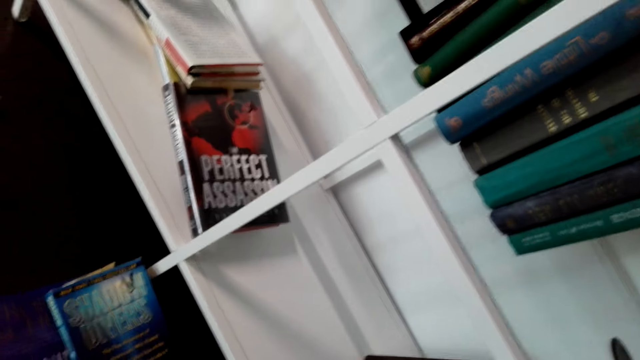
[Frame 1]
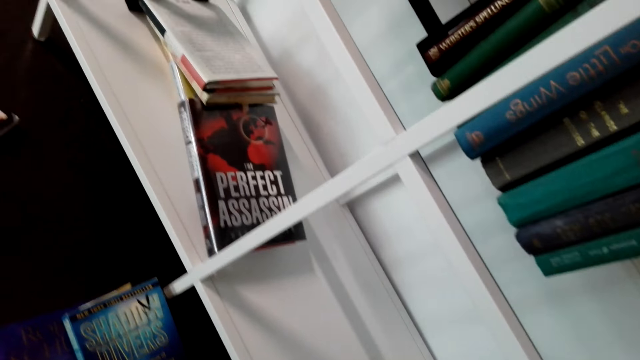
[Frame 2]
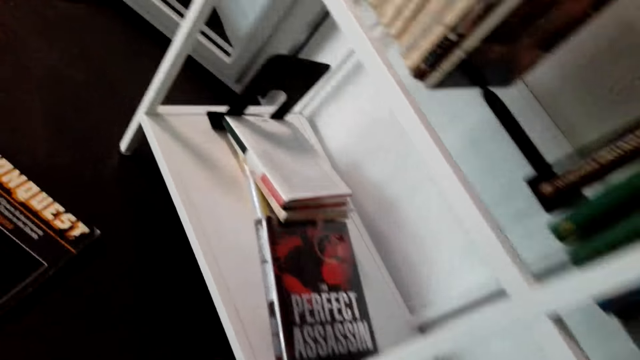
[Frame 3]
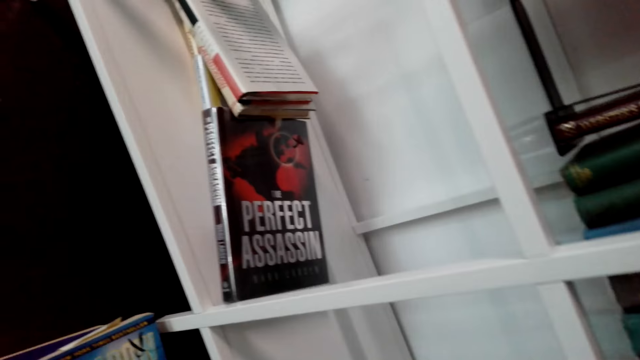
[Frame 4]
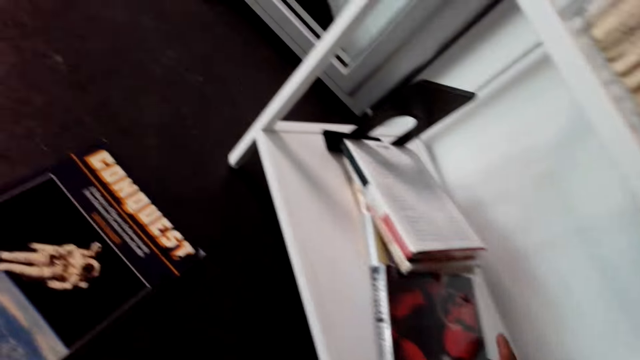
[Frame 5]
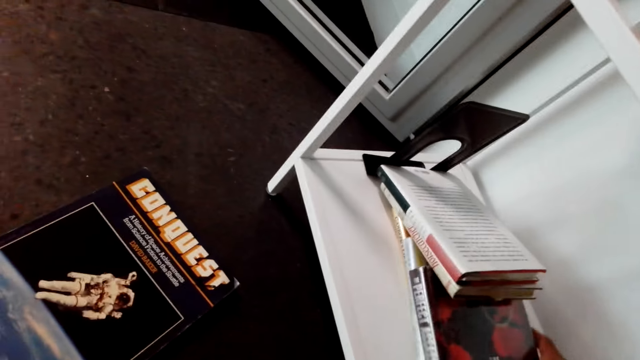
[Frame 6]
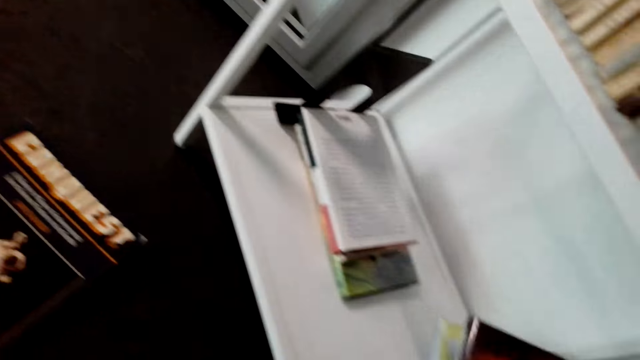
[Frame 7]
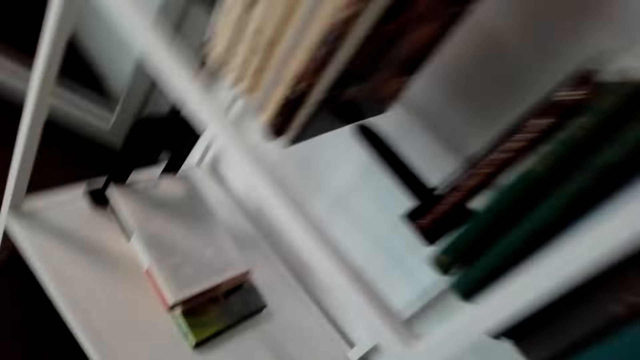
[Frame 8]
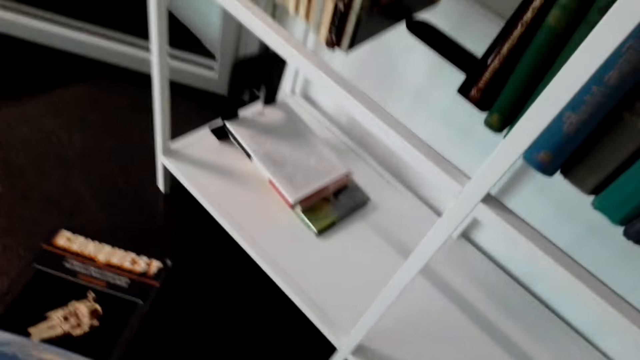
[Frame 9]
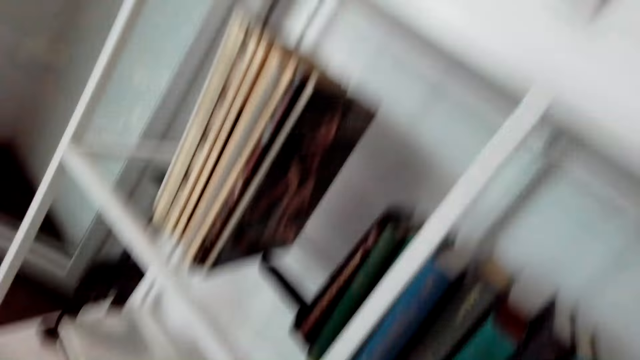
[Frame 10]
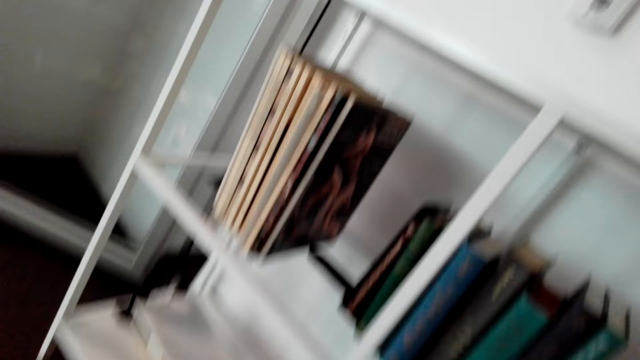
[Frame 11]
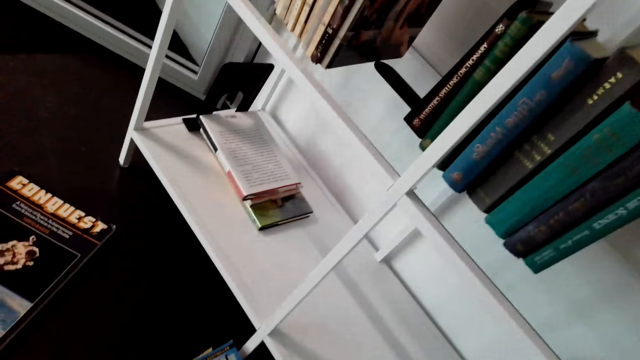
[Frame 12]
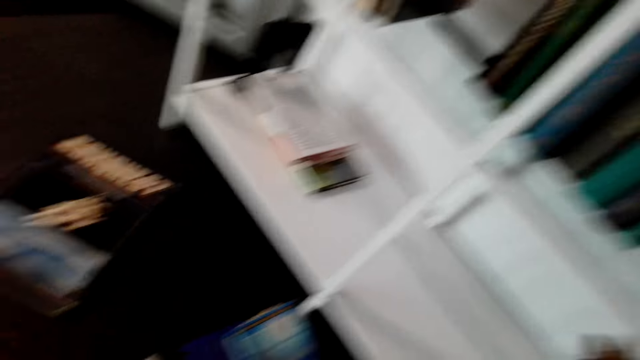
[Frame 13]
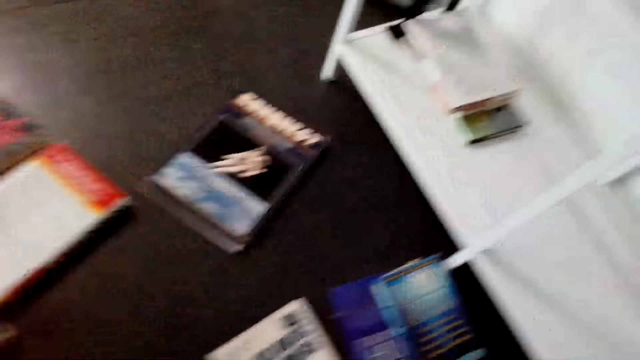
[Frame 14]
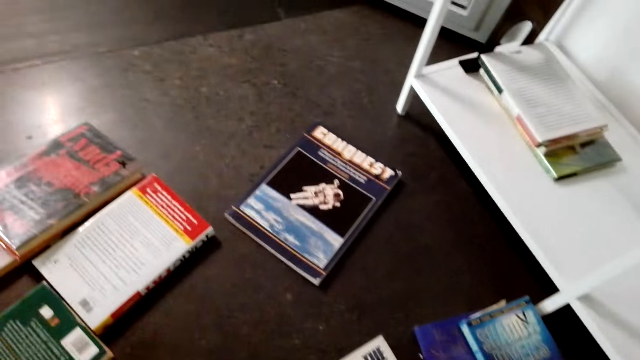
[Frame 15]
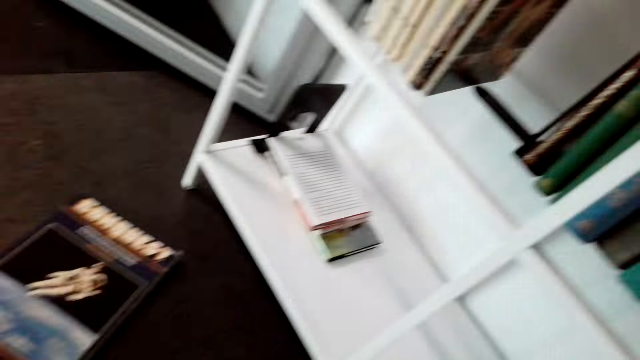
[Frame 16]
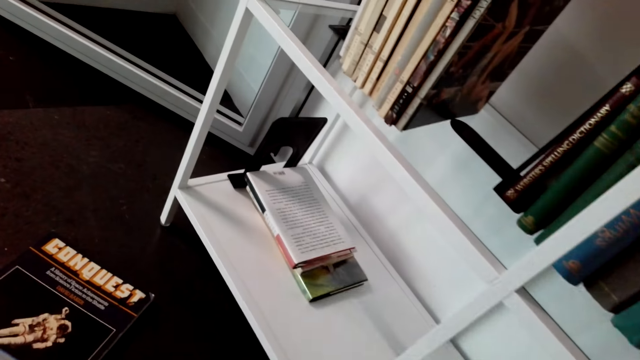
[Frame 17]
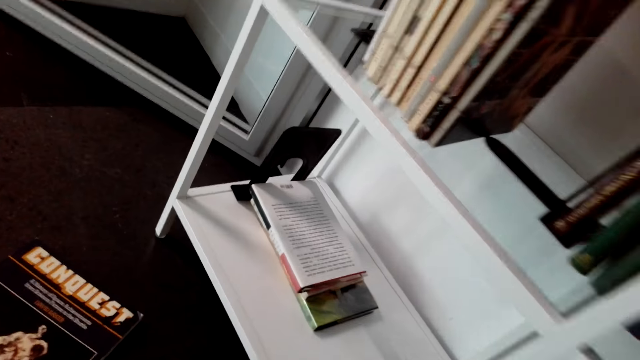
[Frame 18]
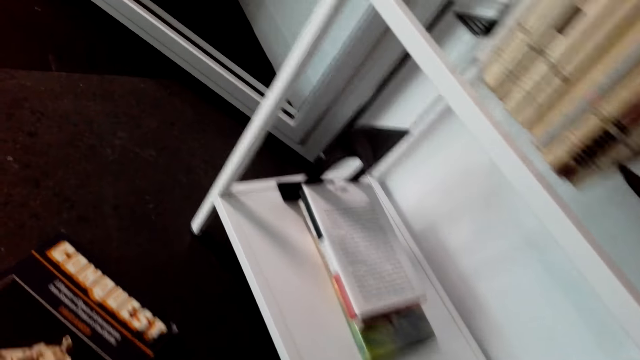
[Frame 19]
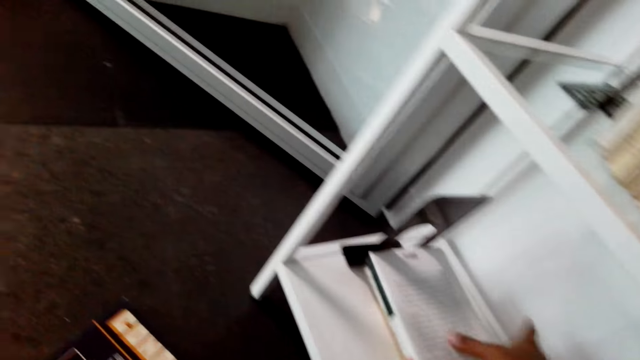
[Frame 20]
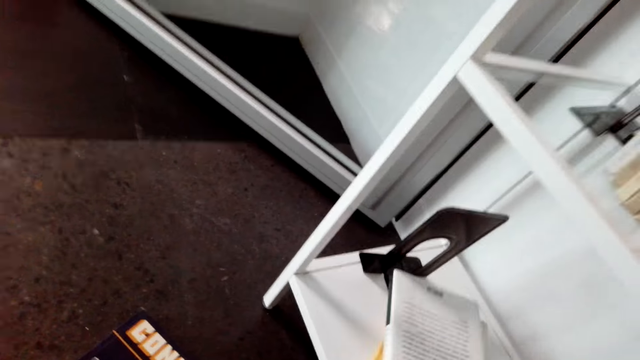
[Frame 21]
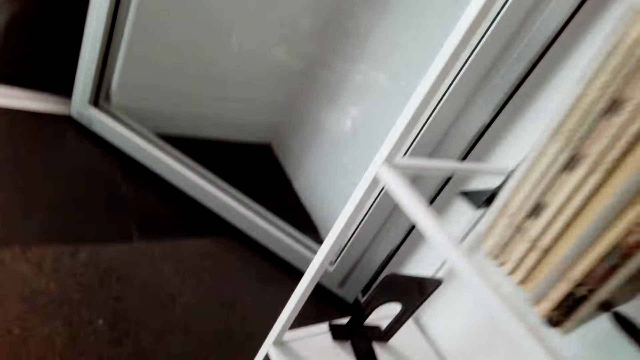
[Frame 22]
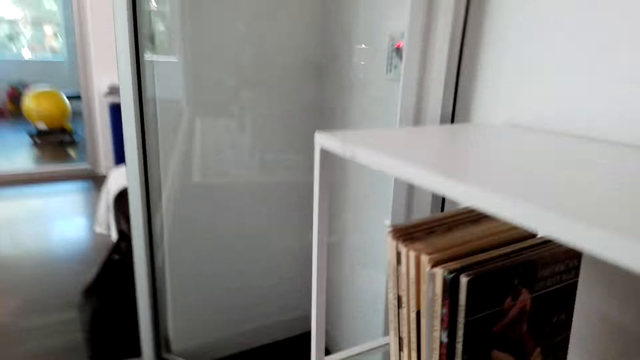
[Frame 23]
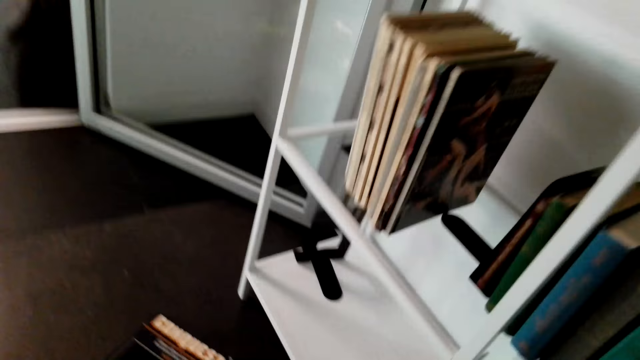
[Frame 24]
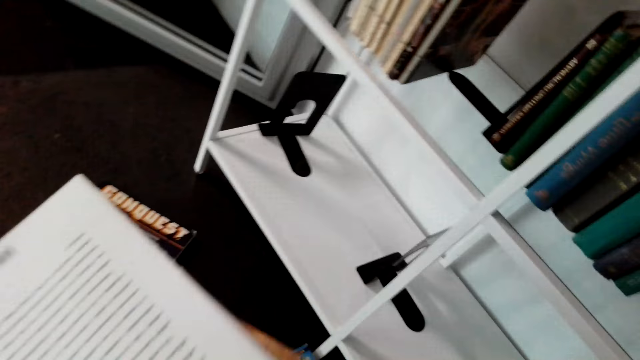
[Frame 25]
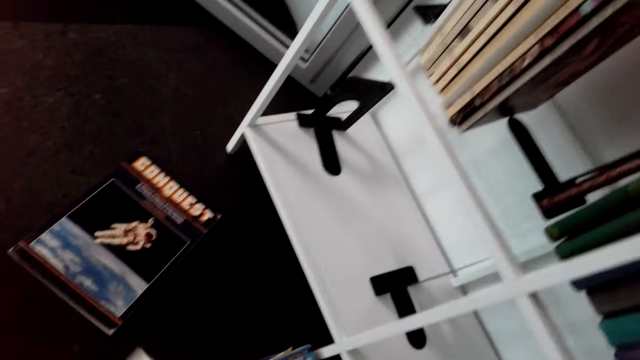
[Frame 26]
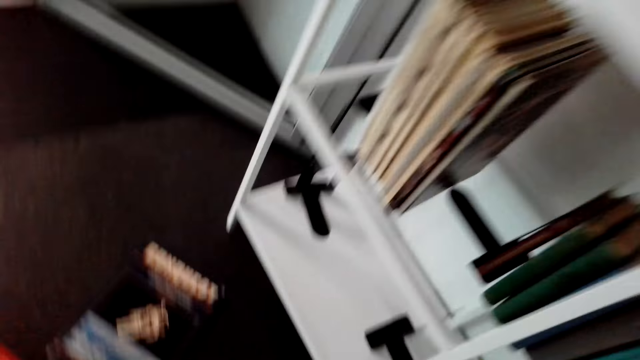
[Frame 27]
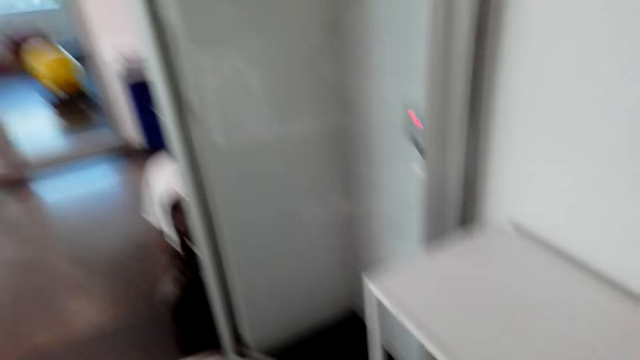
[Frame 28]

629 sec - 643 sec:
The camera wearer picks up a book. They pick up a book again.

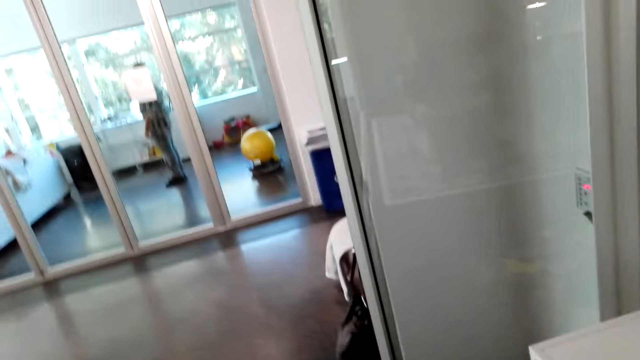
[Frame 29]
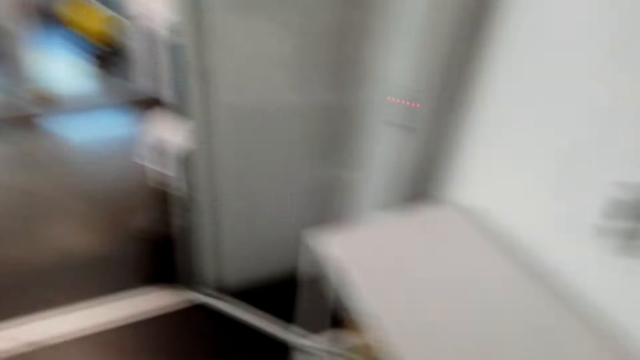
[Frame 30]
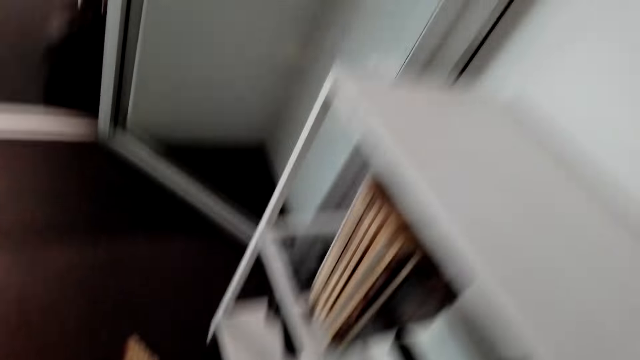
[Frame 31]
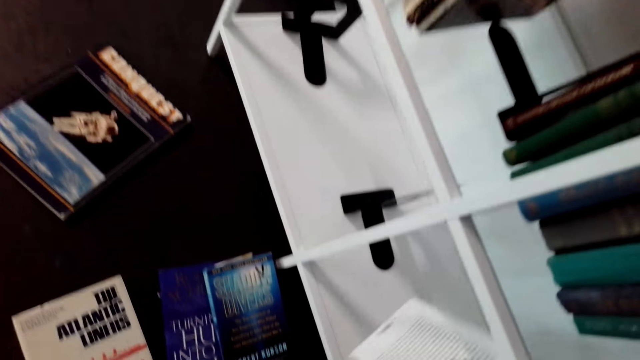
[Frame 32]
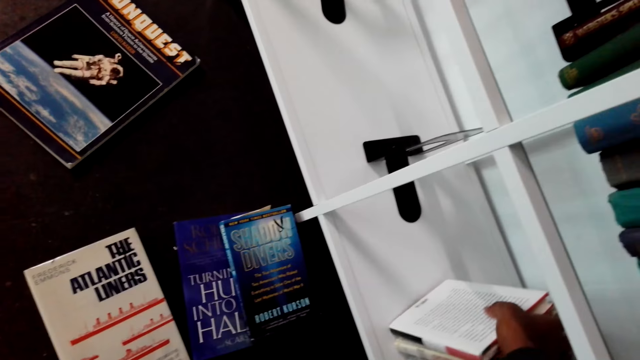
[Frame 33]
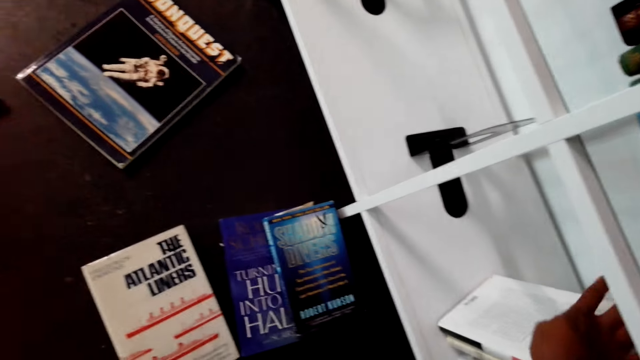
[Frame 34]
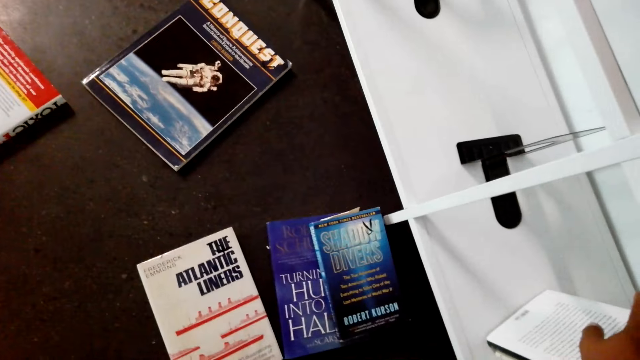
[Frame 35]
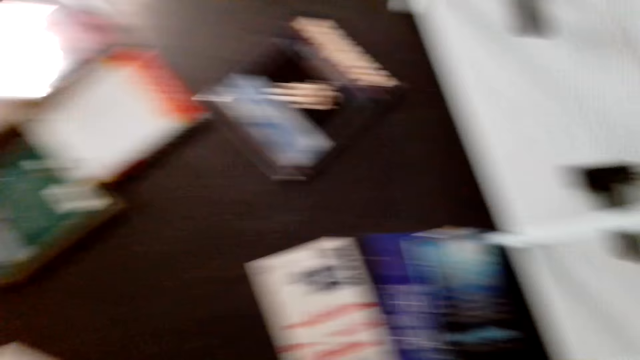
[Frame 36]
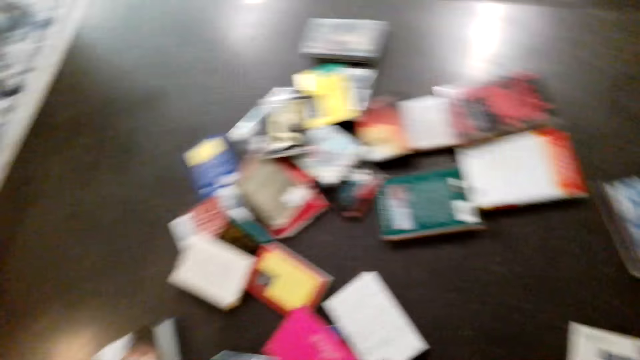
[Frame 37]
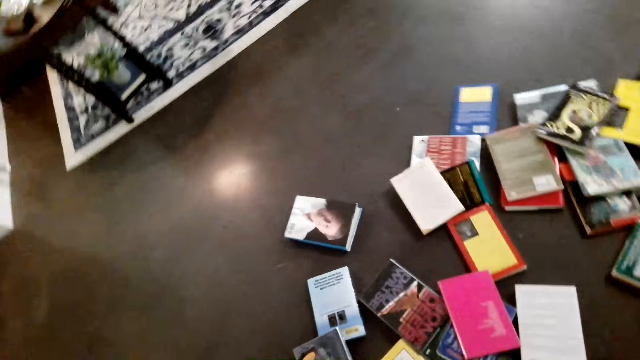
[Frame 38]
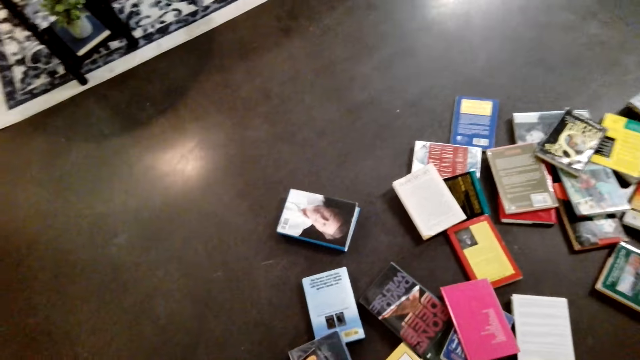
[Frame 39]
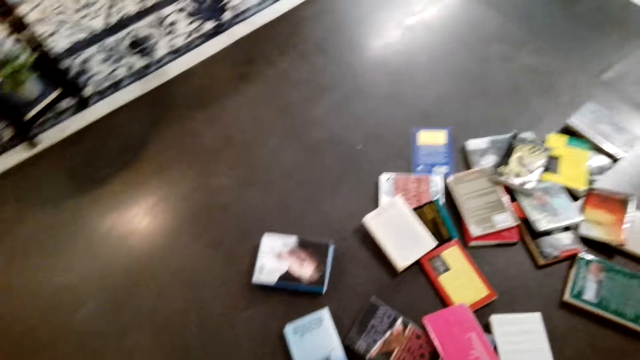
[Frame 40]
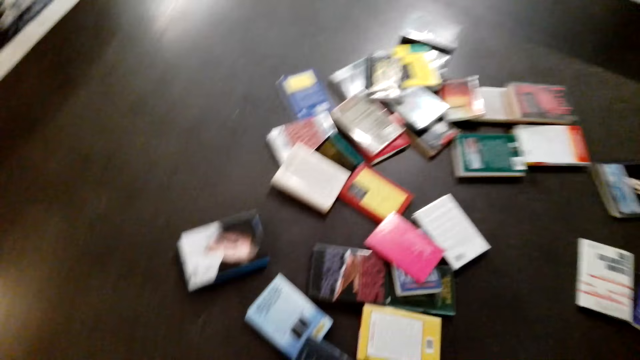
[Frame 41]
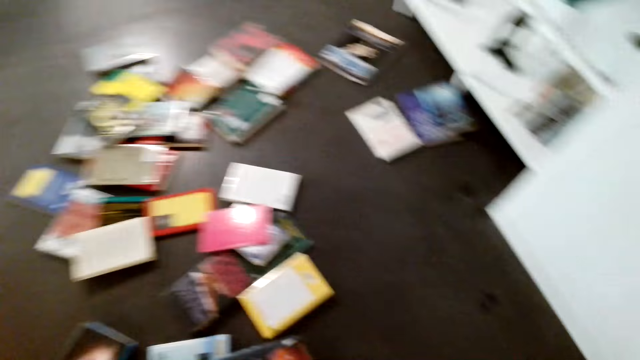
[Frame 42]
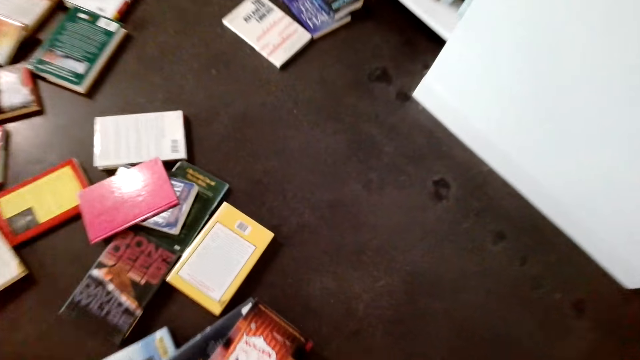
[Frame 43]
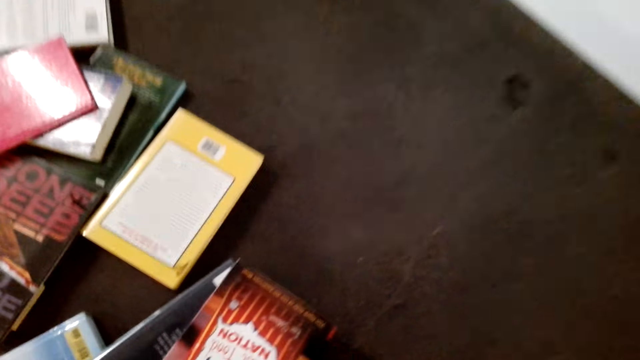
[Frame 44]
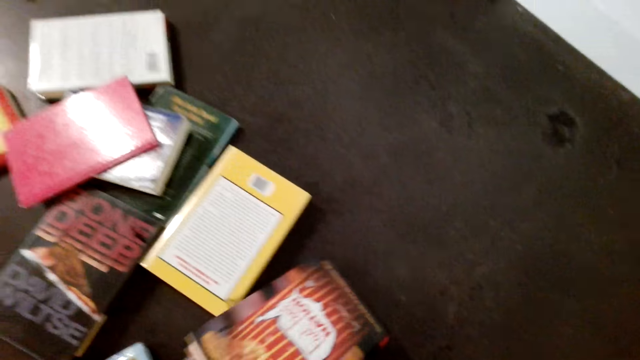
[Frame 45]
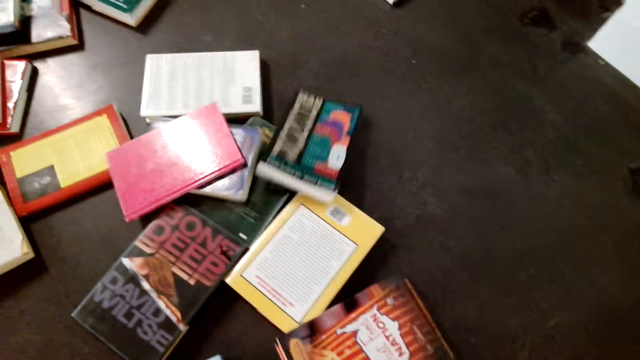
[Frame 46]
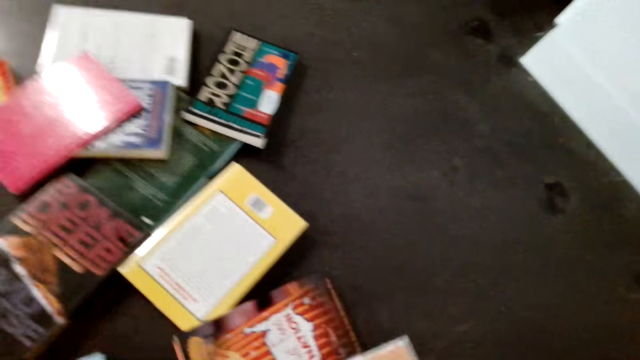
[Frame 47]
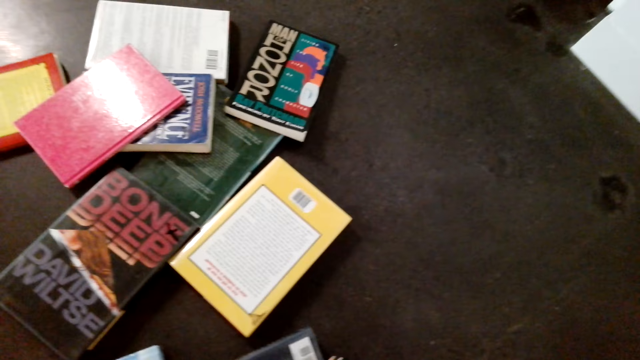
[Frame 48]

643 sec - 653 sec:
The camera wearer holds a book. They pick books from the floor. They throw down a book. They pick up books.
